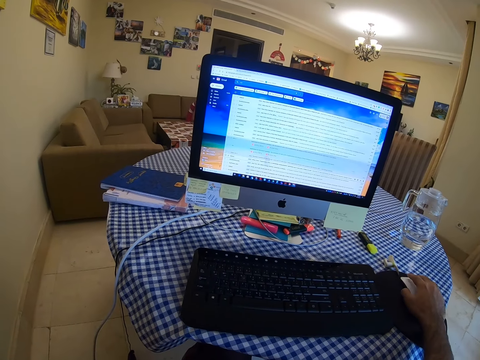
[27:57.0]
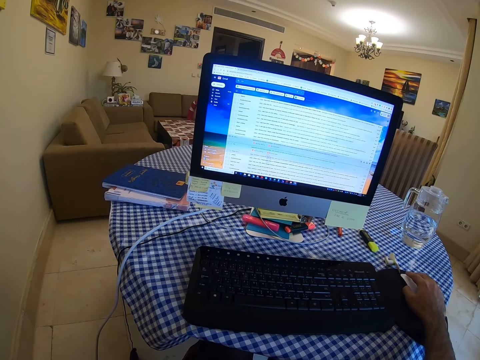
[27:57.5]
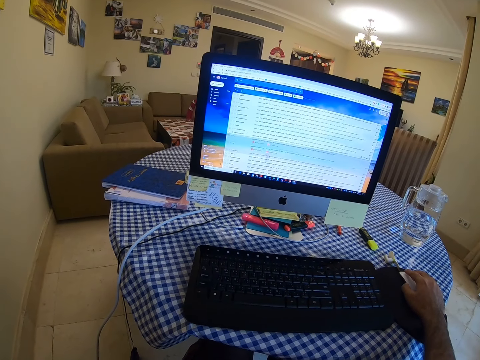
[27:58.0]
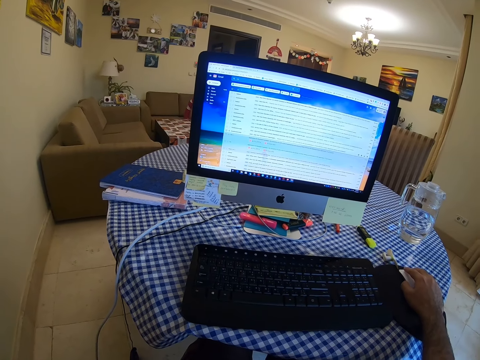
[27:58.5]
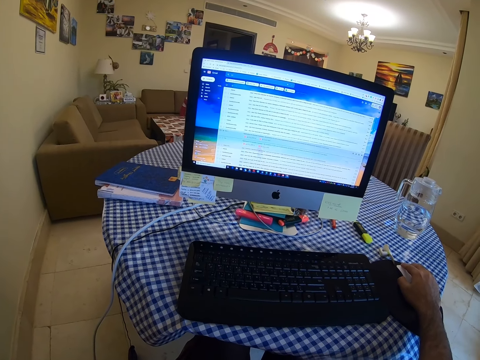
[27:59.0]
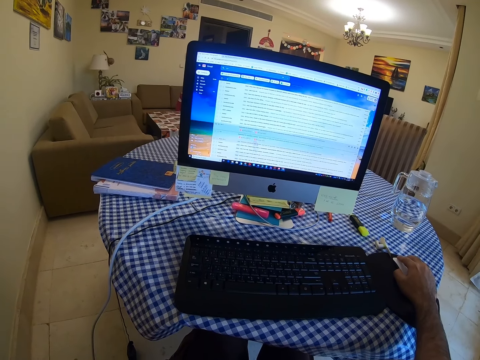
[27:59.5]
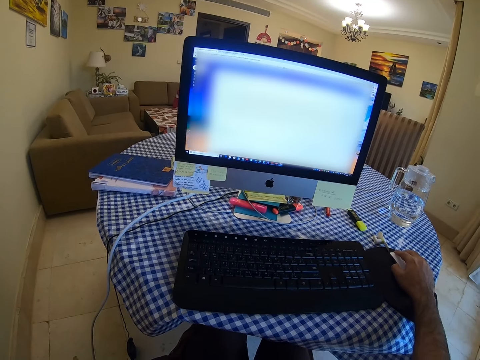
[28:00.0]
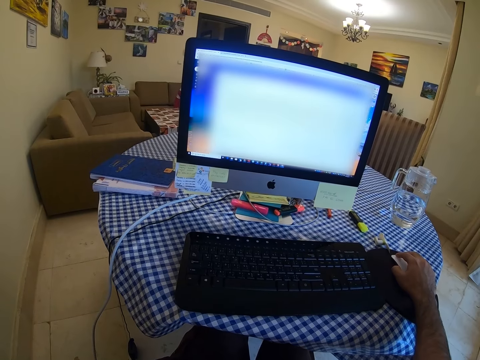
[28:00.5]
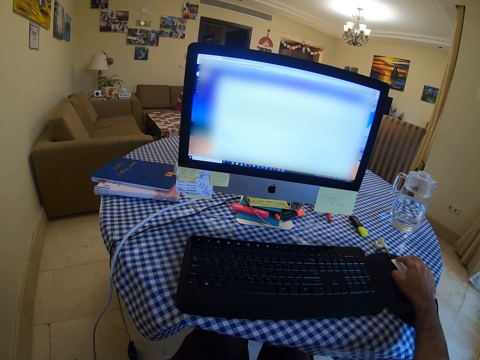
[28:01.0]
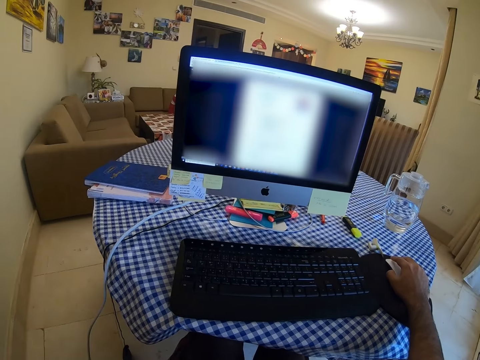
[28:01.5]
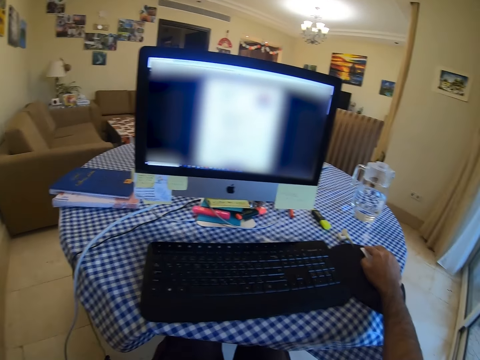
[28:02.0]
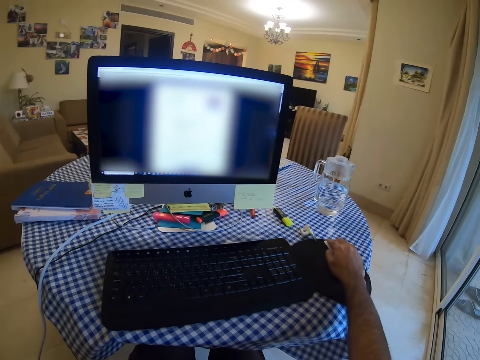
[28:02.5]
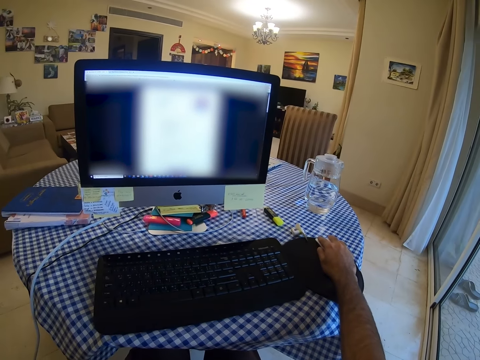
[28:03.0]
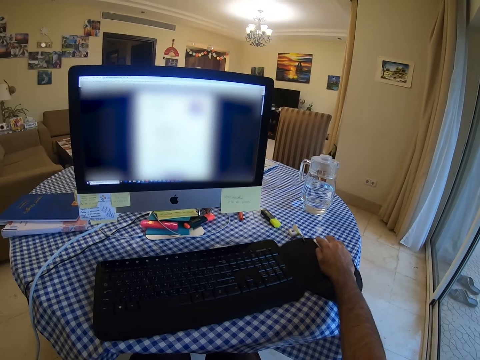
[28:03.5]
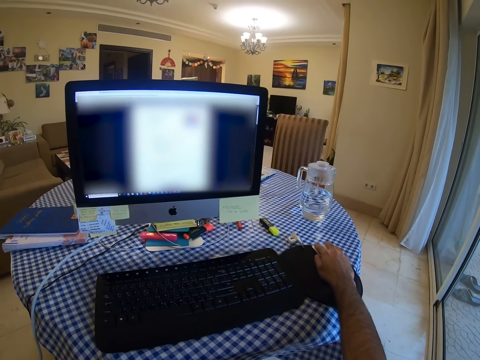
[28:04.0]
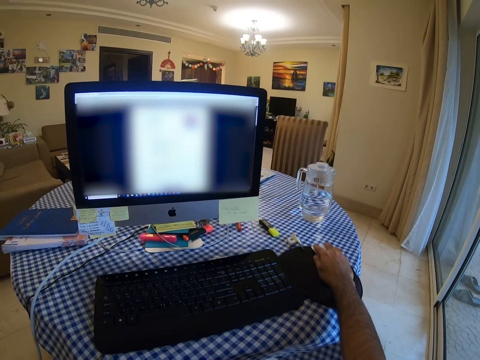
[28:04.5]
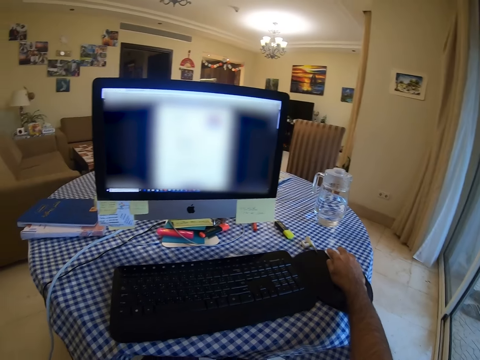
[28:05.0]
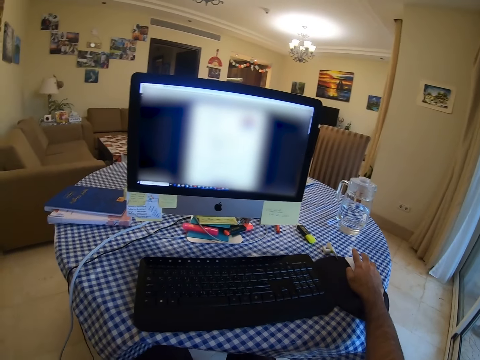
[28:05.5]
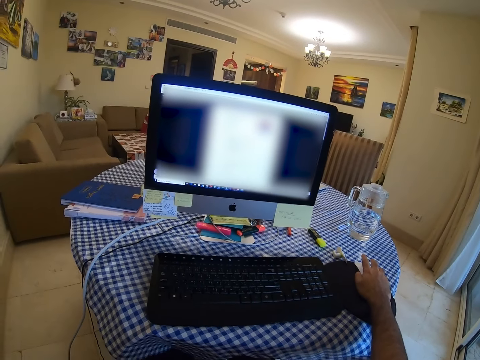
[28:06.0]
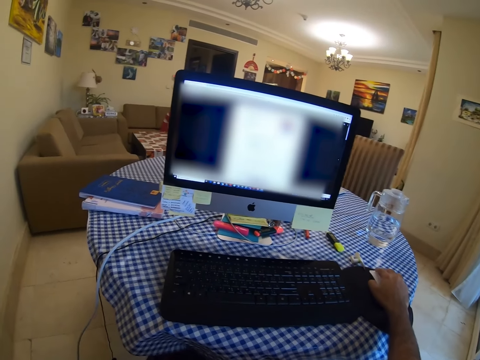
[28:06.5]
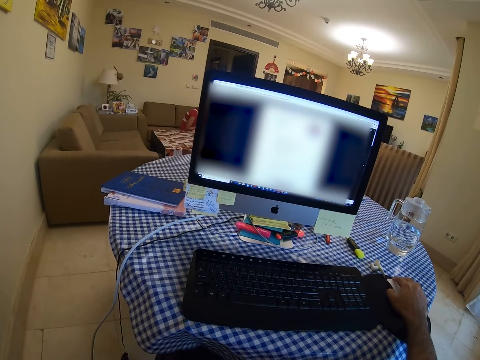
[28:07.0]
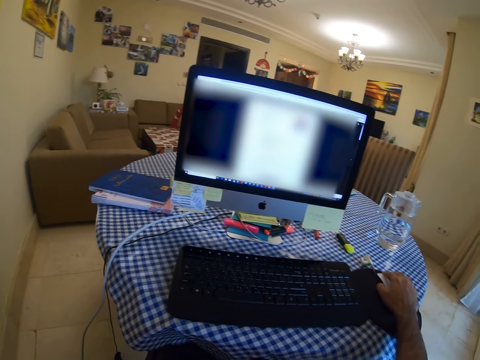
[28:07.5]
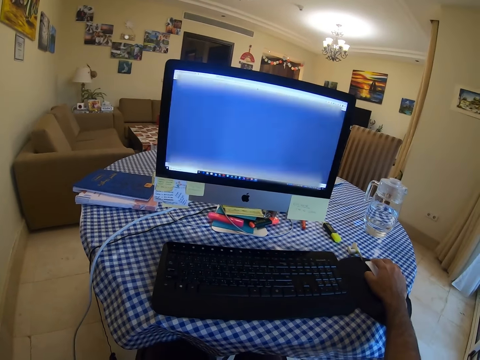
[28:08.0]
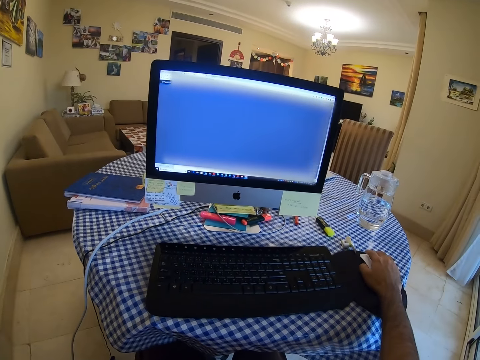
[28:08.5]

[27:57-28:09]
The camera wearer holds the mouse. They operate on the machine.

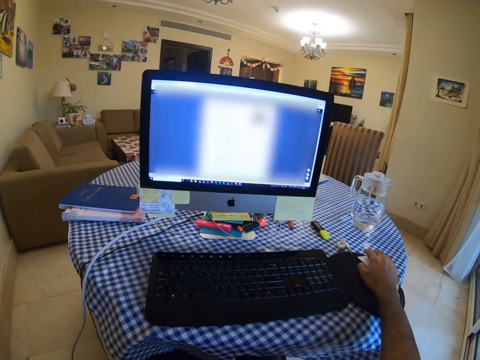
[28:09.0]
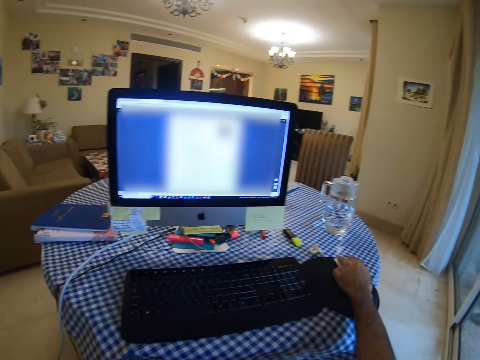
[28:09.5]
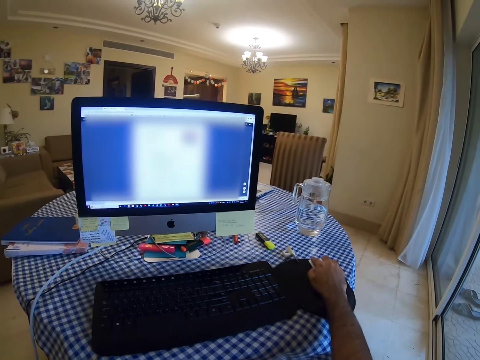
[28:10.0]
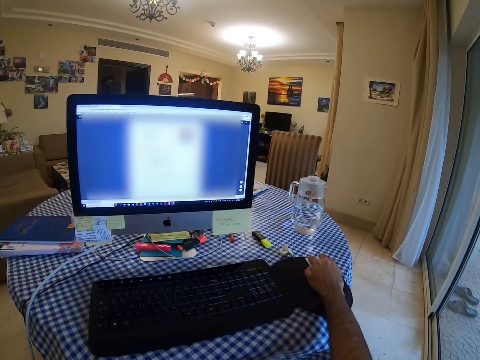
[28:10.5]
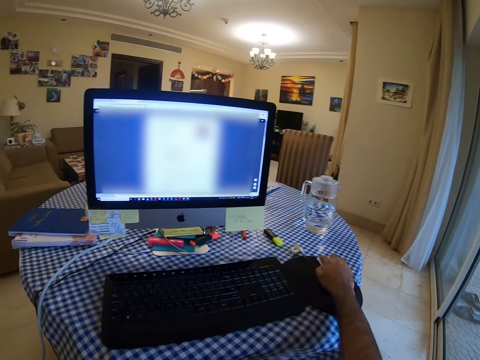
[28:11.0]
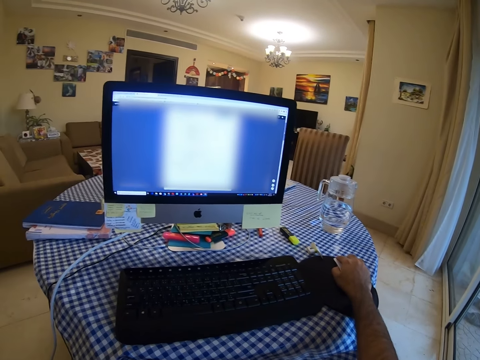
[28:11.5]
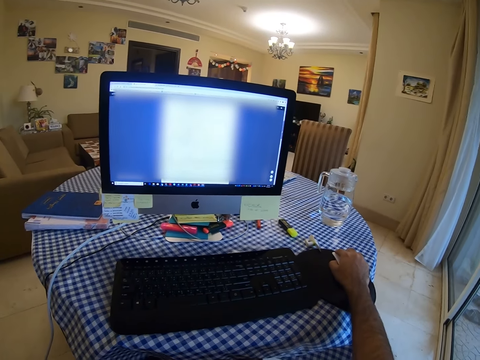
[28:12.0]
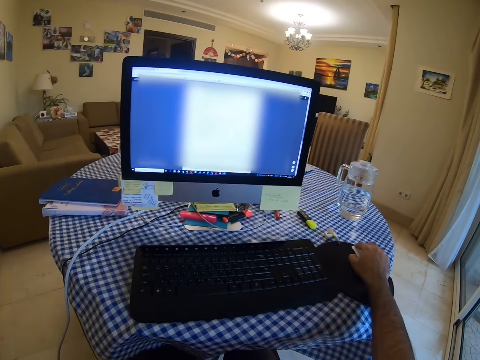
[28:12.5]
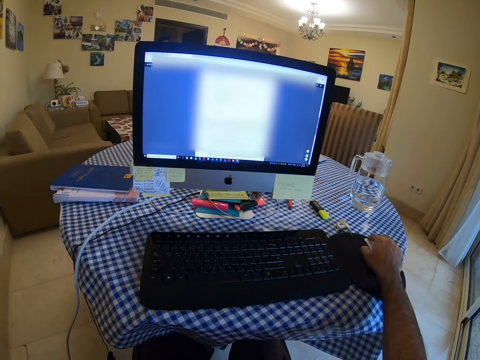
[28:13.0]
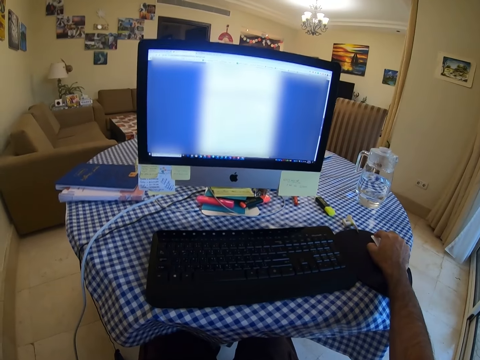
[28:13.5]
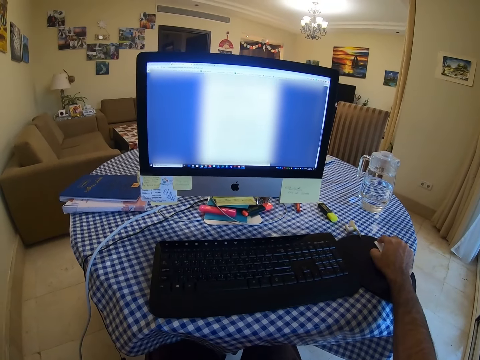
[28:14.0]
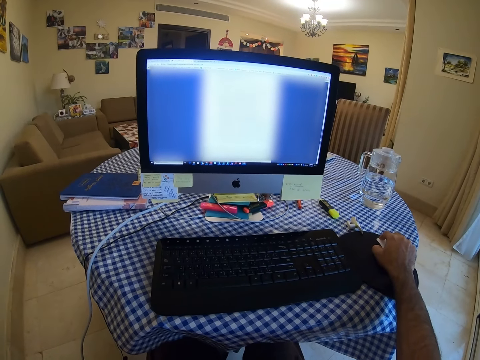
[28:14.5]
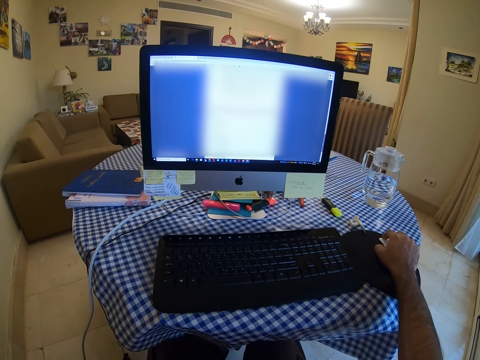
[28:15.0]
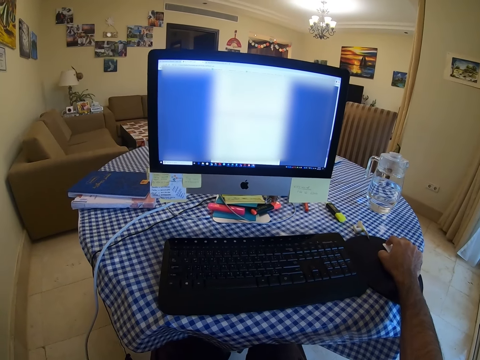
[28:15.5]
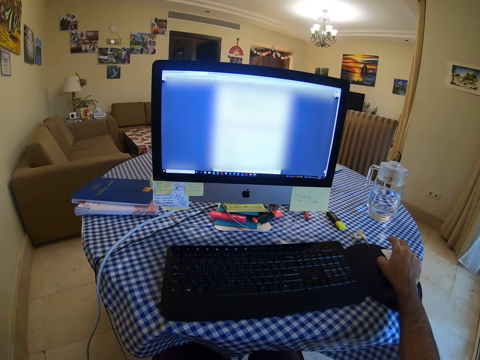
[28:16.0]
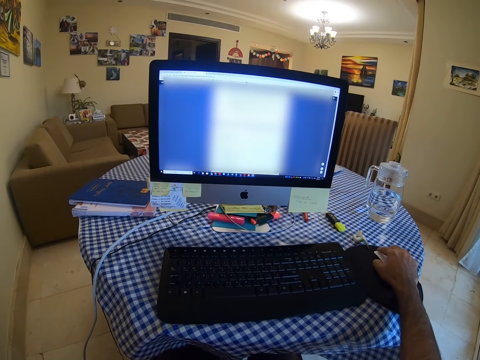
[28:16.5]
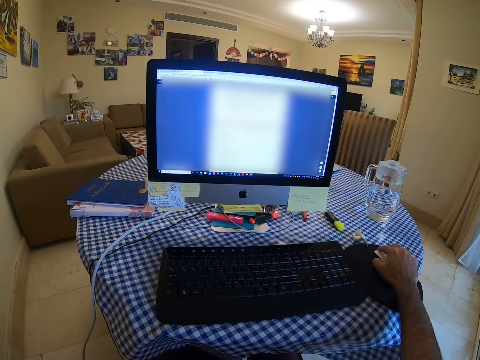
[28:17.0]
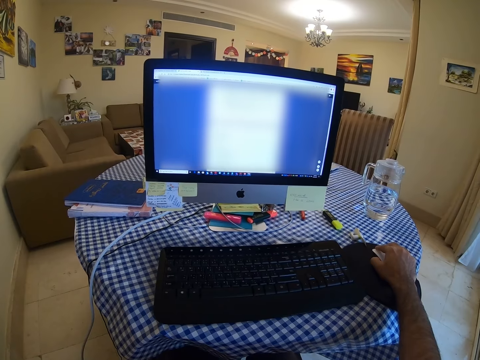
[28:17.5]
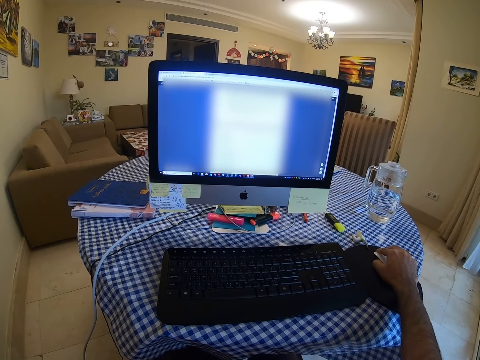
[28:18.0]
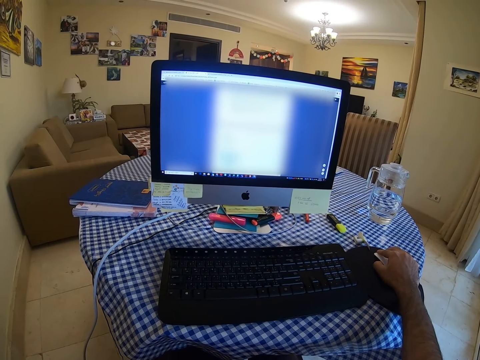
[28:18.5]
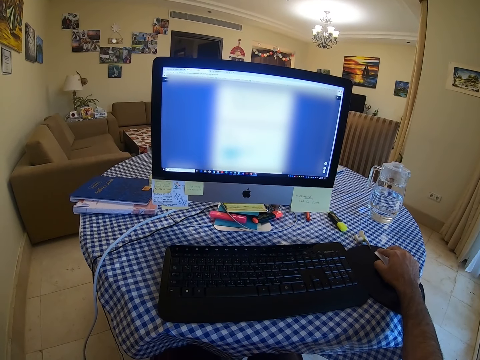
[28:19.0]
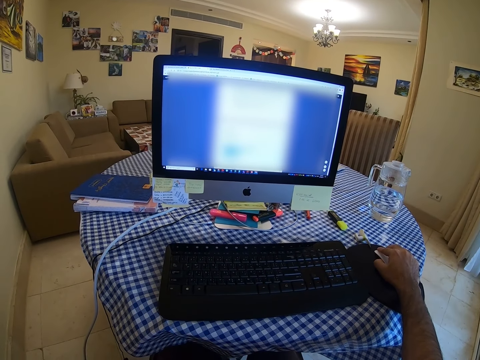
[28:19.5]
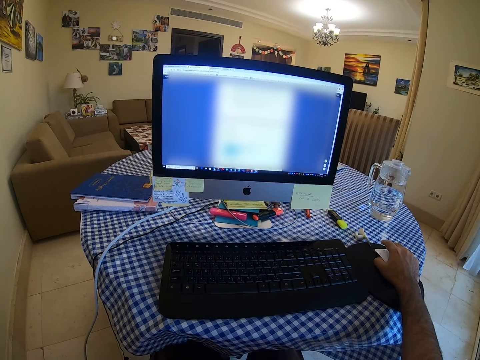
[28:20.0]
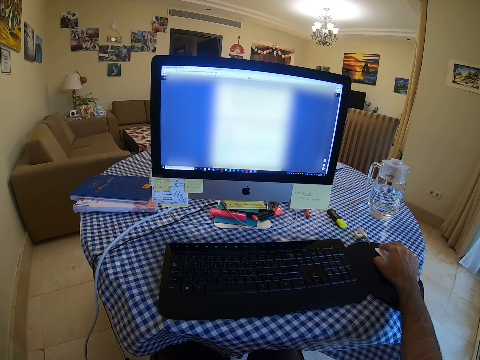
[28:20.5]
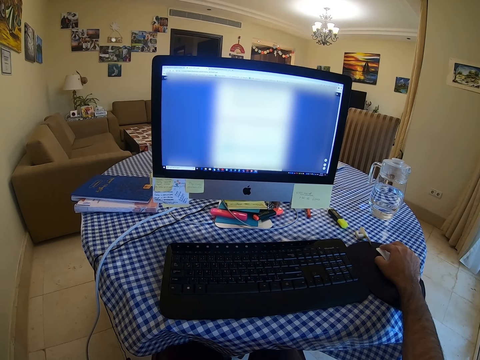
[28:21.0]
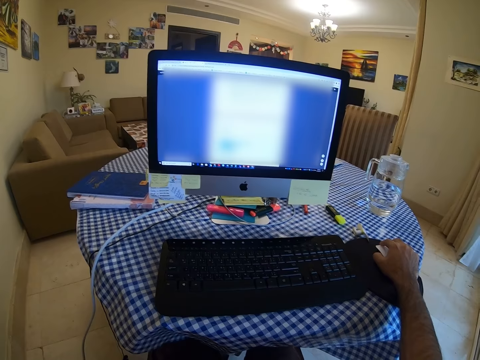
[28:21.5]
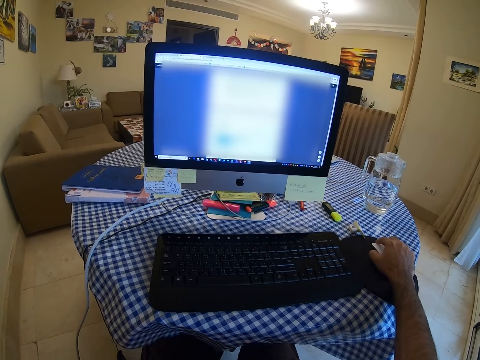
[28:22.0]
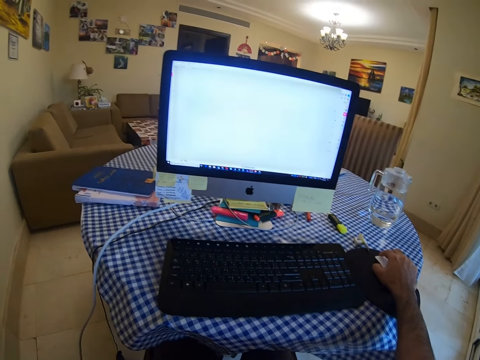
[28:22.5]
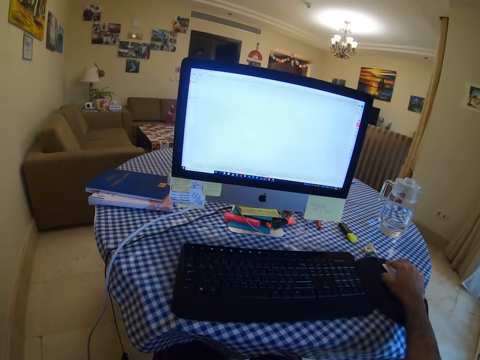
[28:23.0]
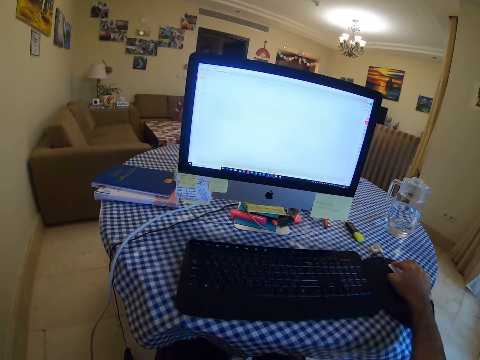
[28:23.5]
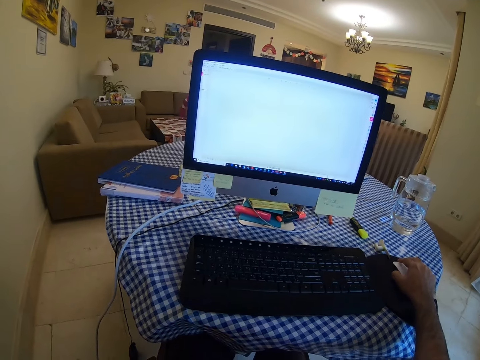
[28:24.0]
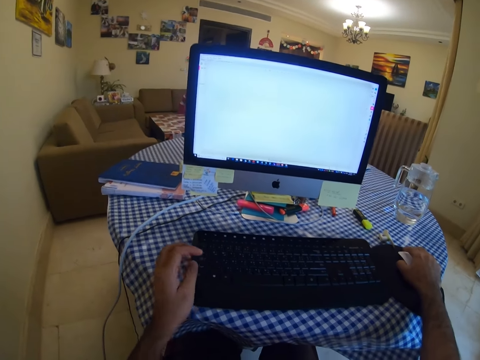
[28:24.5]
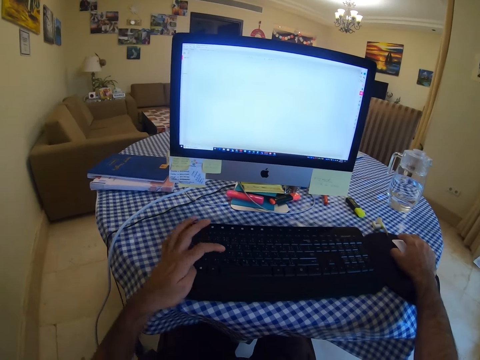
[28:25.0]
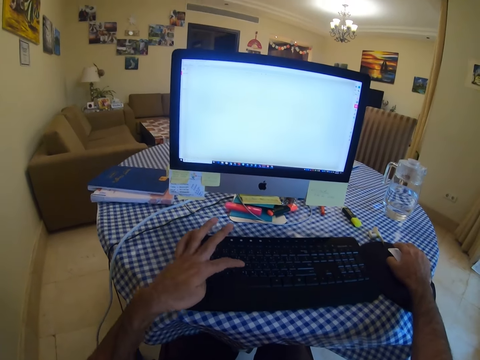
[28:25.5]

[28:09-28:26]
The camera wearer looks at the screen. They scroll. They click on the mouse. They hold the mouse. They press on the keyboard.
